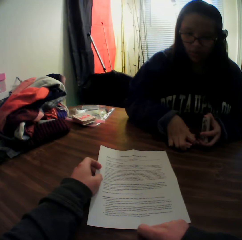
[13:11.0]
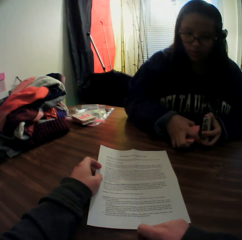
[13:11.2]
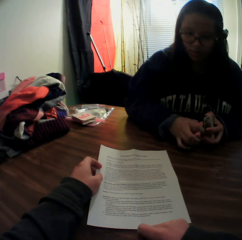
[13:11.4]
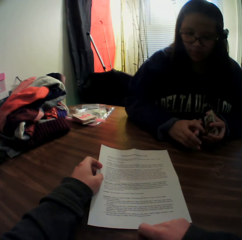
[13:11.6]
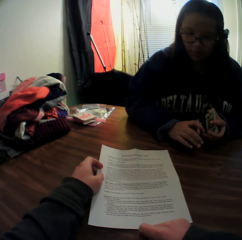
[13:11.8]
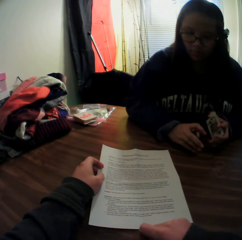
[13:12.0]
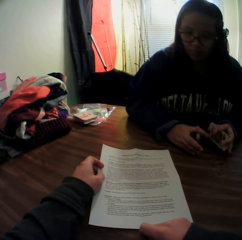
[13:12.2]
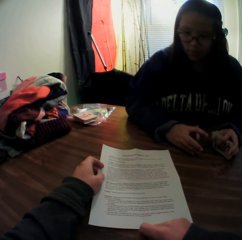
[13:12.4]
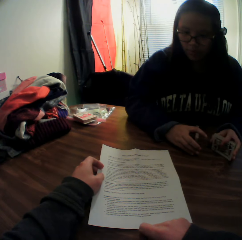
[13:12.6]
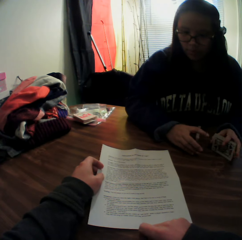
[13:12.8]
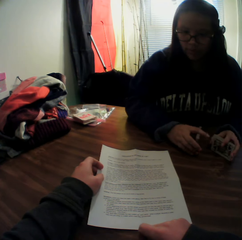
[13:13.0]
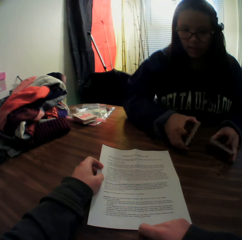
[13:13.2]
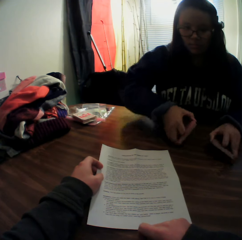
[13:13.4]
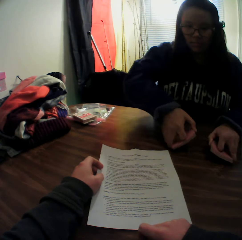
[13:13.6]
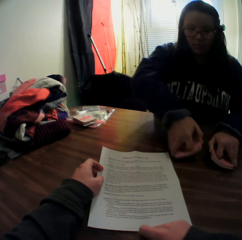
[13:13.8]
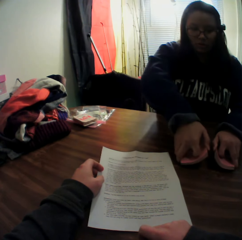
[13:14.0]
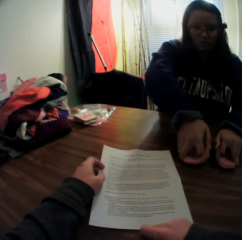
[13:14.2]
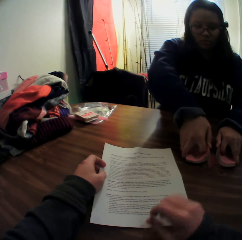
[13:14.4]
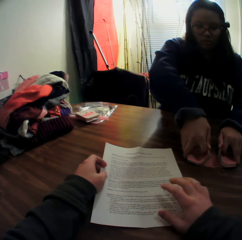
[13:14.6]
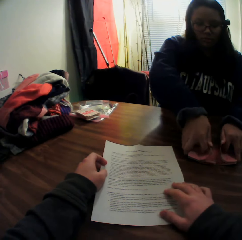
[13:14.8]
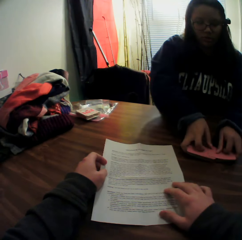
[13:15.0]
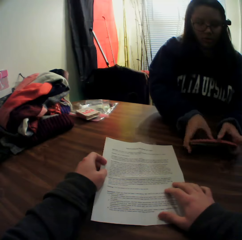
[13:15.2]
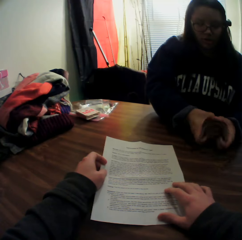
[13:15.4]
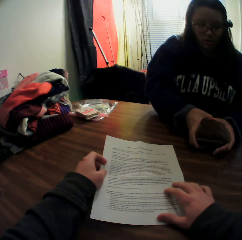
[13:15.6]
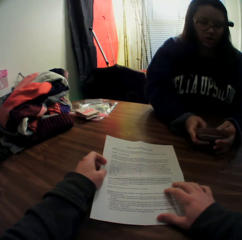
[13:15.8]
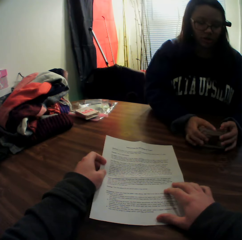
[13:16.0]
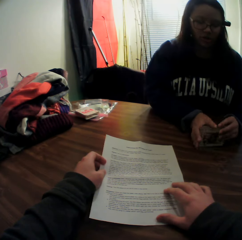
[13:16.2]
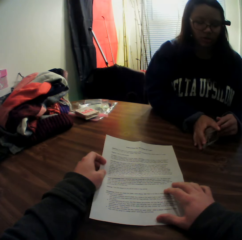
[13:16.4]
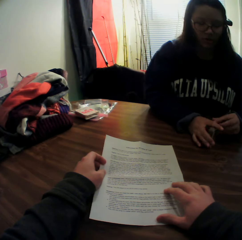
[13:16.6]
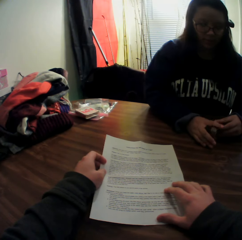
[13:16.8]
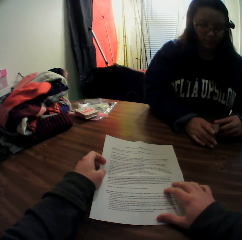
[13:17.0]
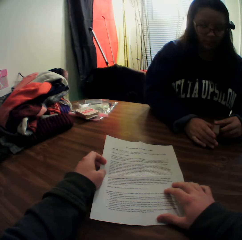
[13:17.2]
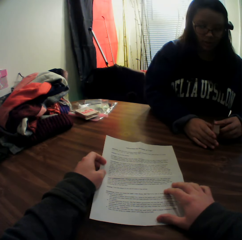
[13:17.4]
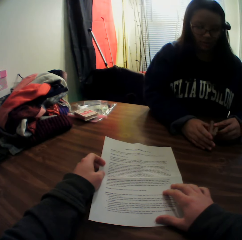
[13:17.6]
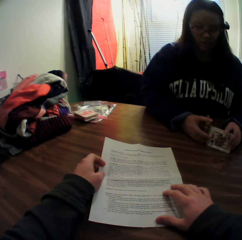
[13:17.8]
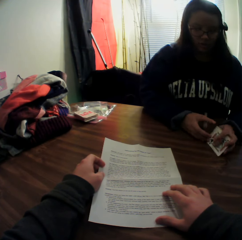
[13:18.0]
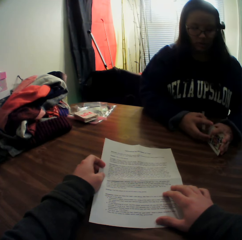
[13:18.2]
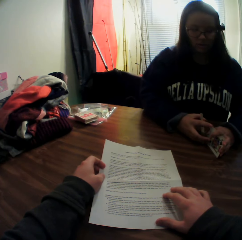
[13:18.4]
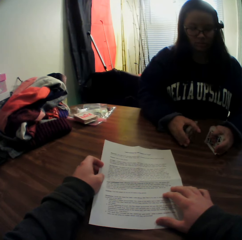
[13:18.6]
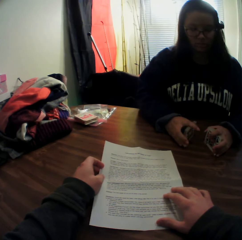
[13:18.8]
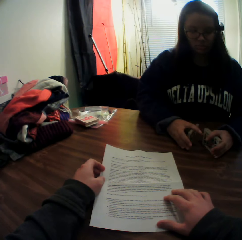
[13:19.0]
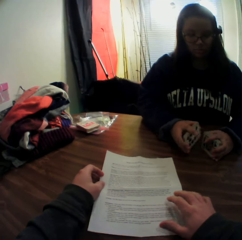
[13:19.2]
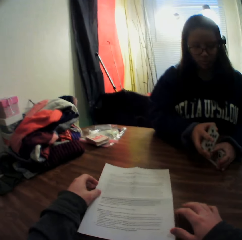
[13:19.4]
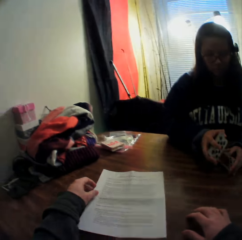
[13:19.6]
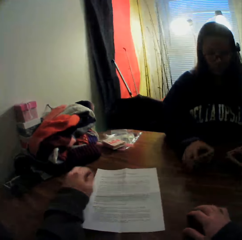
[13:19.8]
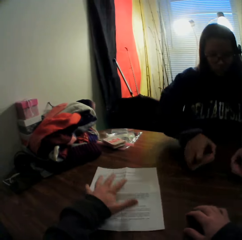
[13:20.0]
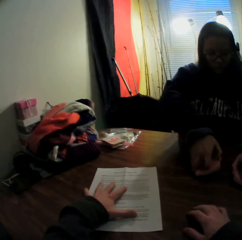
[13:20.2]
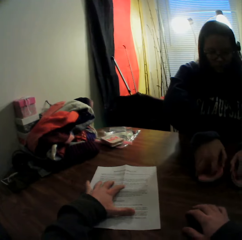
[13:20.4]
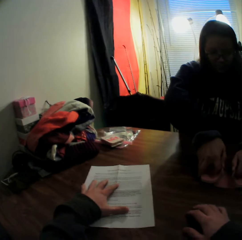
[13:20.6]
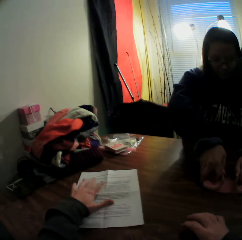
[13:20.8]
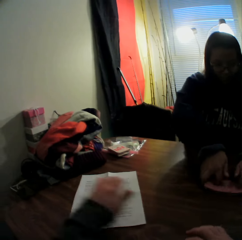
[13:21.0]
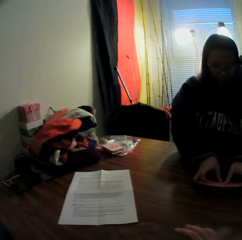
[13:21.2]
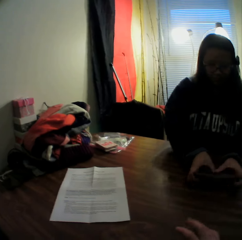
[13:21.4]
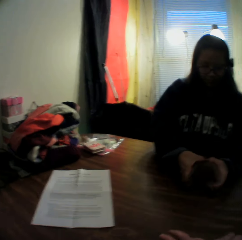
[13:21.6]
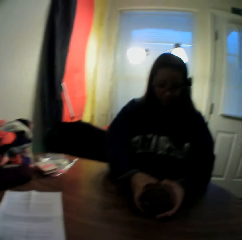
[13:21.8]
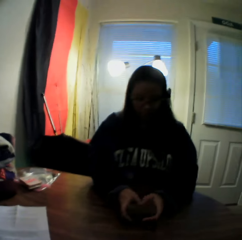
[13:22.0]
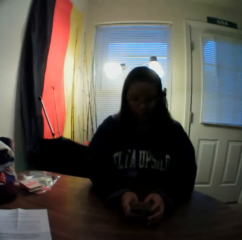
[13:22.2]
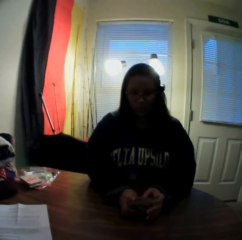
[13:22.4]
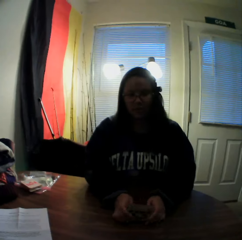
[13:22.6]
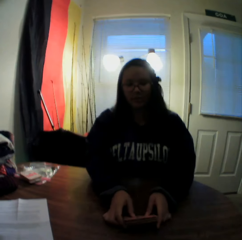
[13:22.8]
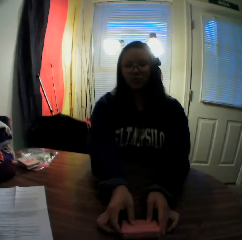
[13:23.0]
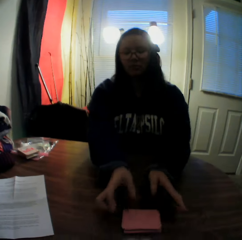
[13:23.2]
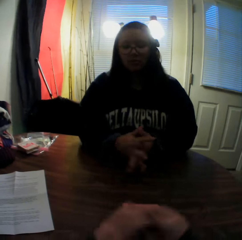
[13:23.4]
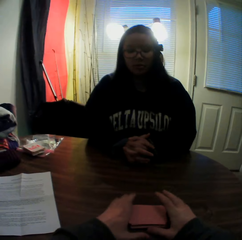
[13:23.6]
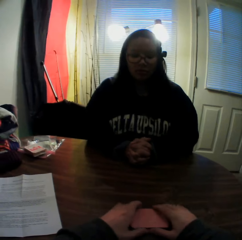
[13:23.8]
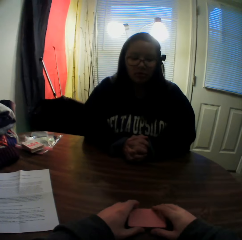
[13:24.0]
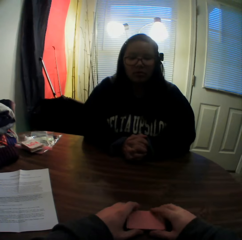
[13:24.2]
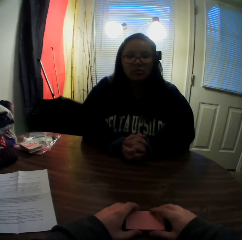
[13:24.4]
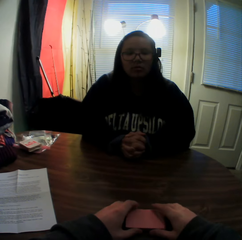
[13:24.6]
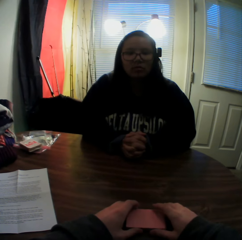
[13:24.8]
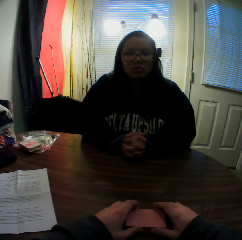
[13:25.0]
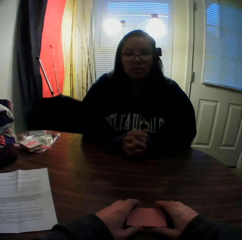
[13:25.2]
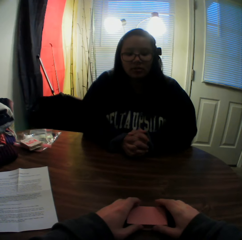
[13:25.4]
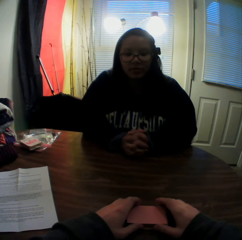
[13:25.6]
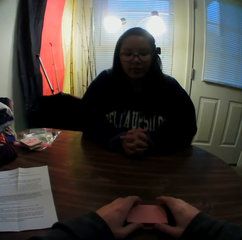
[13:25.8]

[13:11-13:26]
The camera wearer stares at the printed page. The woman shuffles the stack of cards in her hands. The camera wearer places his right hand onto the piece of paper. He stares at the printed page. He places the piece of paper onto the table with his left hand. He stares at the woman. The woman places the stack of cards onto the table. The camera wearer holds the stack of cards on the table with both hands and touches the cards on the table.

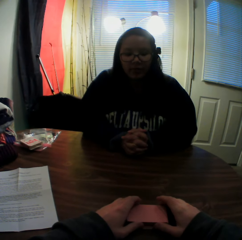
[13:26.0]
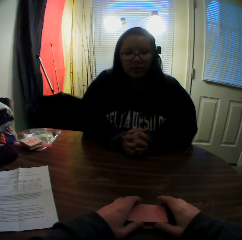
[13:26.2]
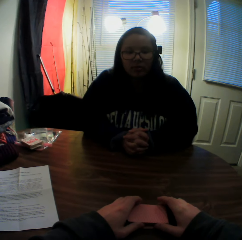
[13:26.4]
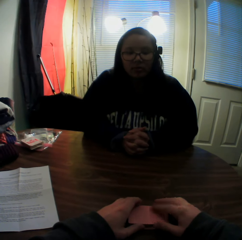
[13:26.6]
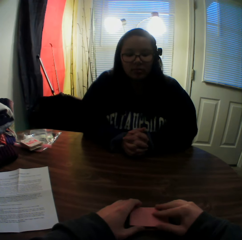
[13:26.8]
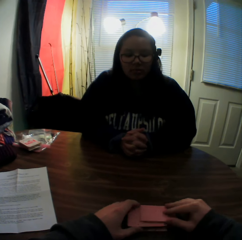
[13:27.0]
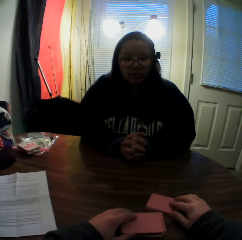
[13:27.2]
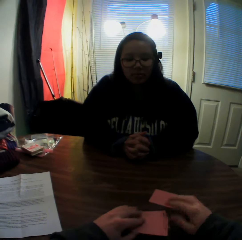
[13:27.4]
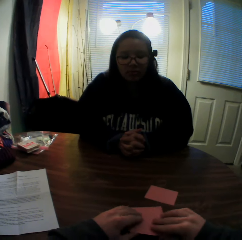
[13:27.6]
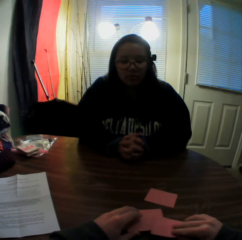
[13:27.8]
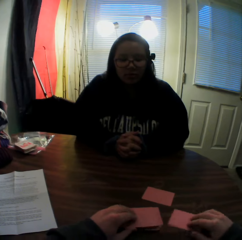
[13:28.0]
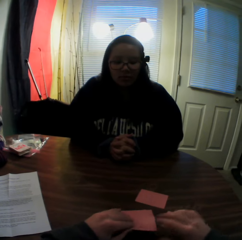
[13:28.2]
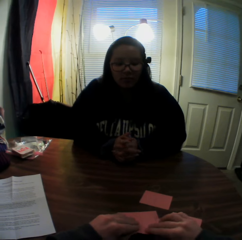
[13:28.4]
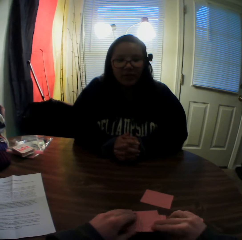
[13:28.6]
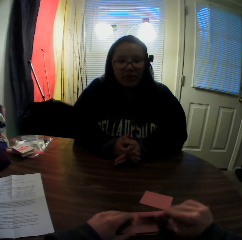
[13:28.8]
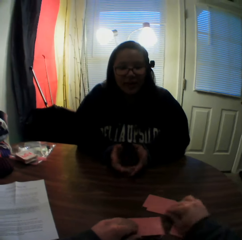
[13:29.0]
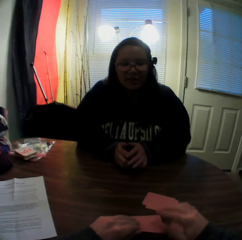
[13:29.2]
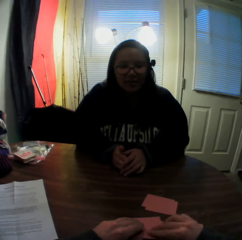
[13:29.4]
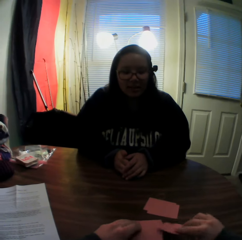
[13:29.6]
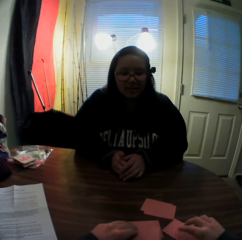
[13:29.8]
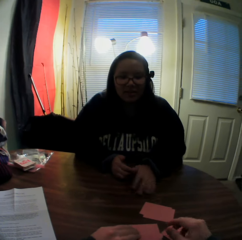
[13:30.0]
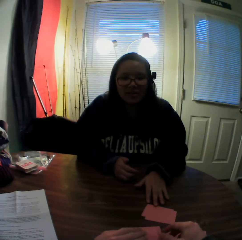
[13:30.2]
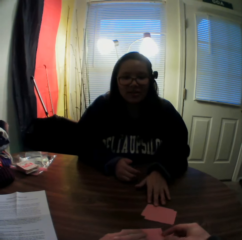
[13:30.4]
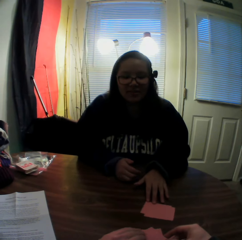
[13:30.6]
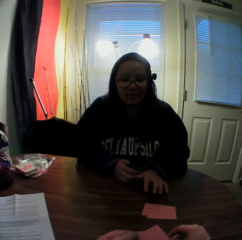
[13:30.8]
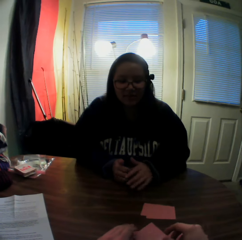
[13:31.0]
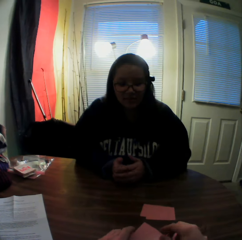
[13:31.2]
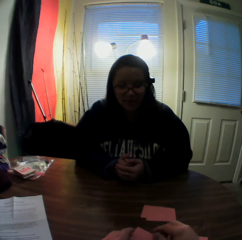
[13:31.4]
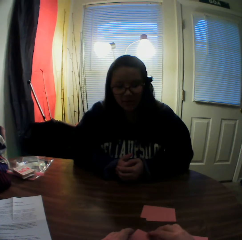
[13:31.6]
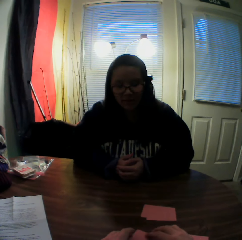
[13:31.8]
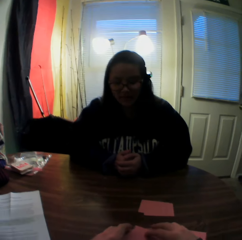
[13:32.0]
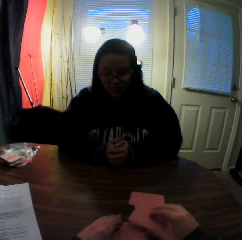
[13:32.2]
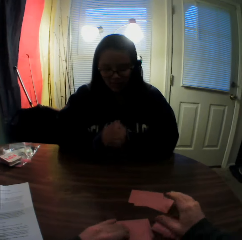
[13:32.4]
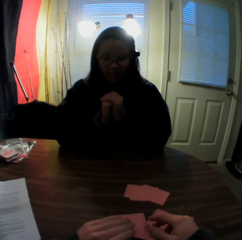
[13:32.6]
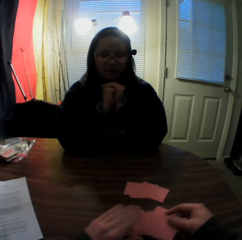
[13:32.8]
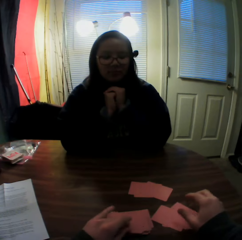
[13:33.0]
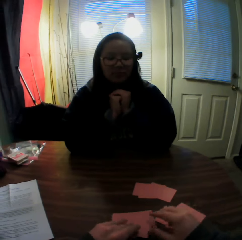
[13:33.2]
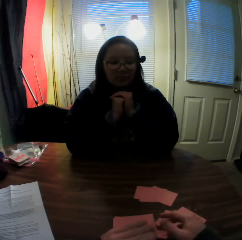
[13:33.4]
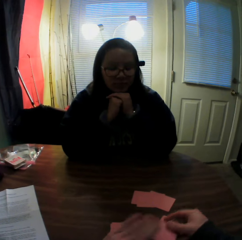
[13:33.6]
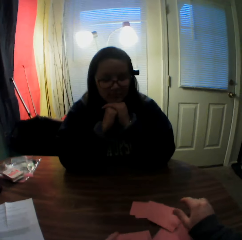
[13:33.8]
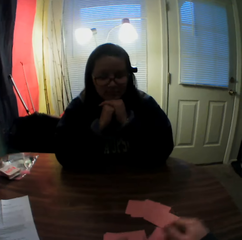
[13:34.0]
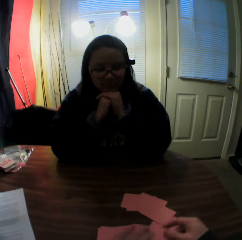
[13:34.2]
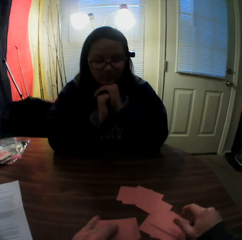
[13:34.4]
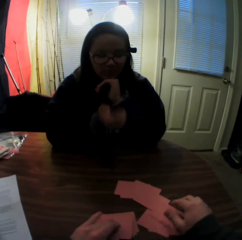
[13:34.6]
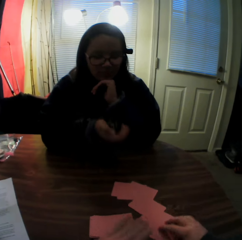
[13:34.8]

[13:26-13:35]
The camera wearer picks a card from the stack of cards in his hands with his right hand and places the card onto the table. He distributes the cards. He picks a card from the stack of cards in his hands with his right hand and places the card onto the table. He picks a card from the stack of cards in his hands with his right hand and places the card onto the first card on the table. He picks a card from the stack of cards in his hands with his right hand and places the card onto the second card on the table. The woman touches the first stack of cards with her left hand. The camera wearer picks a card from the stack of cards in his hands with his right hand and places the card onto the first stack of cards on the table. He picks a card from the stack of cards in his hands with his right hand and places the card onto the second stack of cards on the table. He picks a card from the stack of cards in his hands with his right hand and places the card onto the first stack of cards on the table. He picks a card from the stack of cards in his hands with his right hand and places the card onto the second stack of cards on the table.

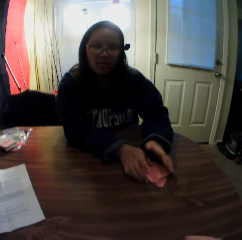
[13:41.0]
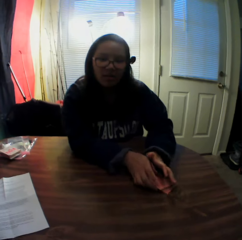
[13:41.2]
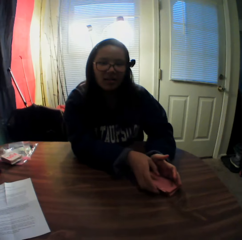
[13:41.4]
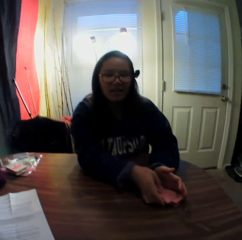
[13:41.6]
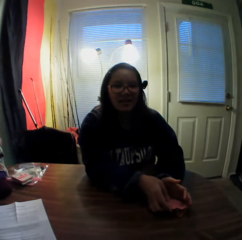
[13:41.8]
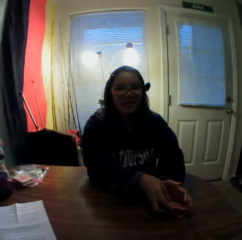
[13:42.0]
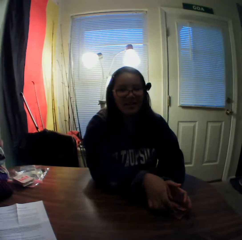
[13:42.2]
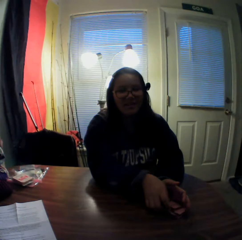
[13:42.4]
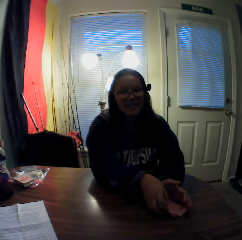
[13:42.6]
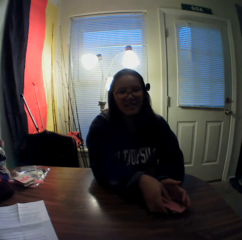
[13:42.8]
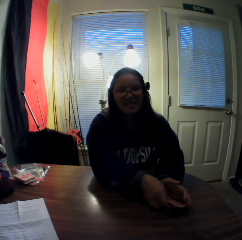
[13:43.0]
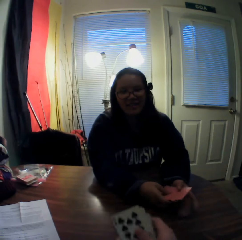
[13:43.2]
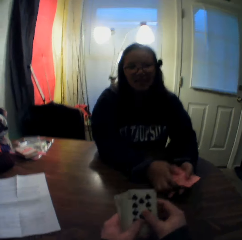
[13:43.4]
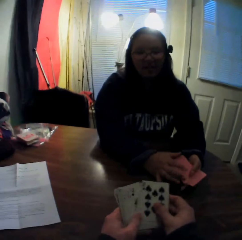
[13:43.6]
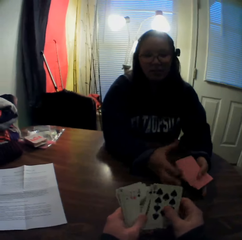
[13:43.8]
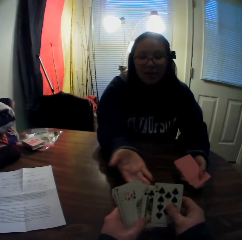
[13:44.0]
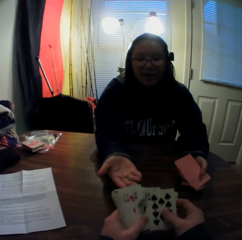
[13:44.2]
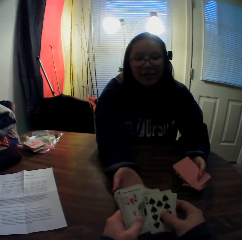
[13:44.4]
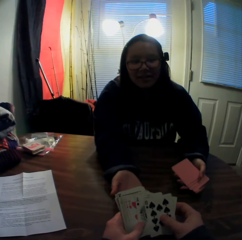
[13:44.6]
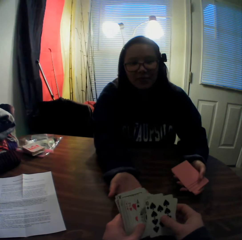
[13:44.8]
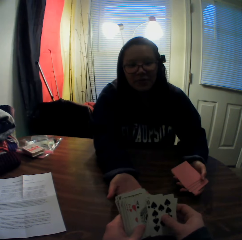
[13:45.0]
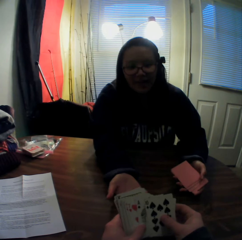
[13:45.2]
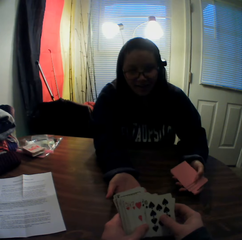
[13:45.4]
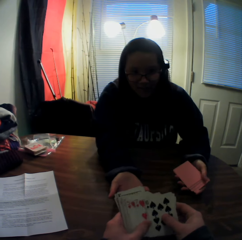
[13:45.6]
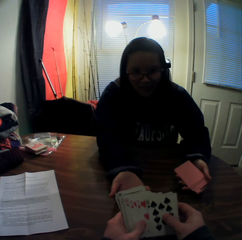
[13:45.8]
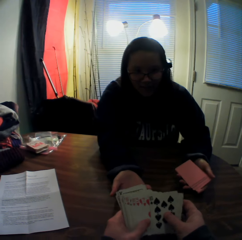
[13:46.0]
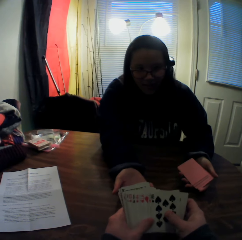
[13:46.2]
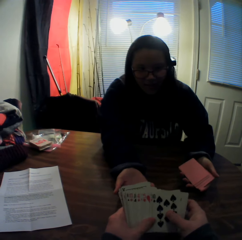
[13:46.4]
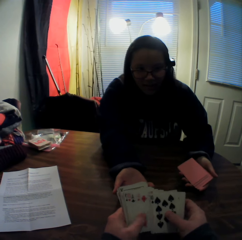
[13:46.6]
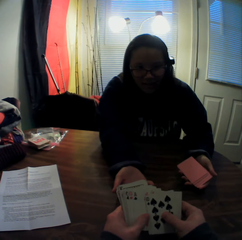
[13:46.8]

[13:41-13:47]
The camera wearer stares at a woman. The woman places the second stack of cards onto the stack of cards in her left hand. The woman picks the stack of cards with her right hand. The camera wearer flips through the stack of cards in his hands. He inspects the cards in his hands.
